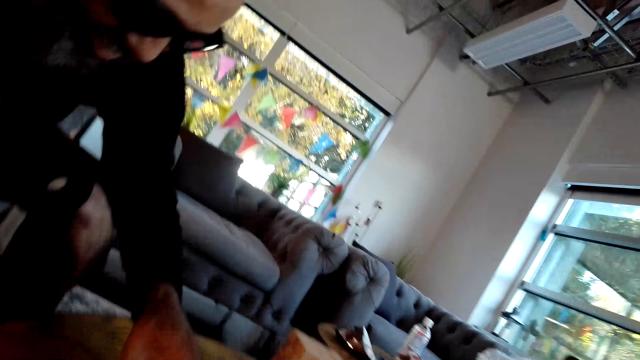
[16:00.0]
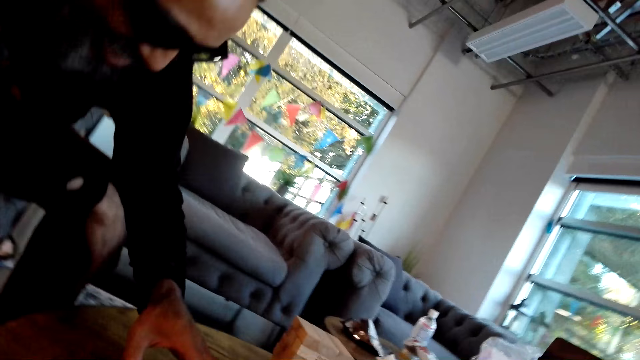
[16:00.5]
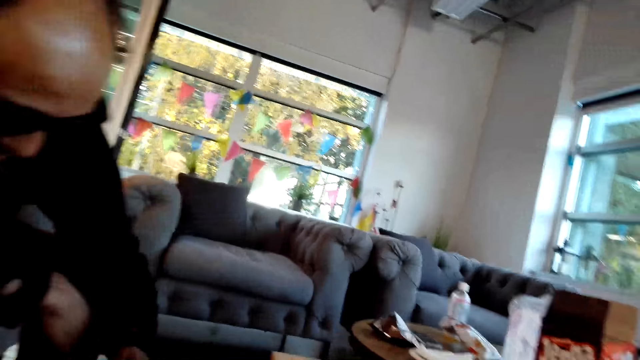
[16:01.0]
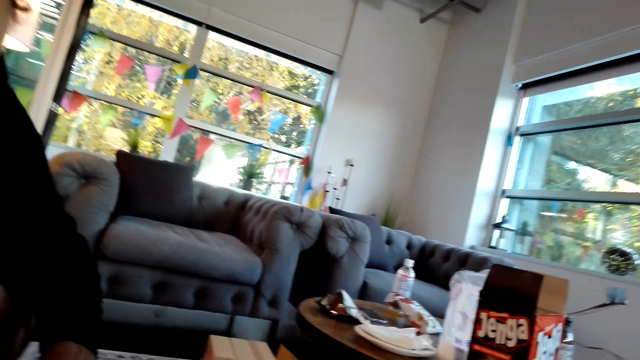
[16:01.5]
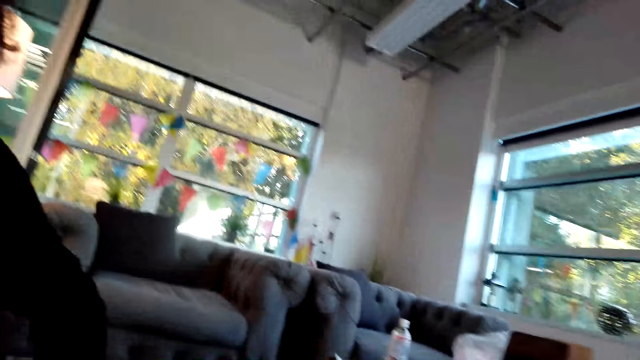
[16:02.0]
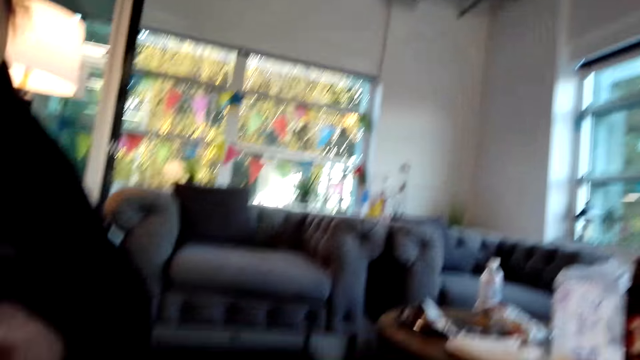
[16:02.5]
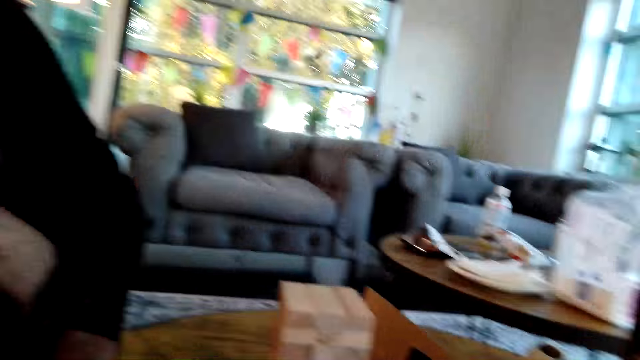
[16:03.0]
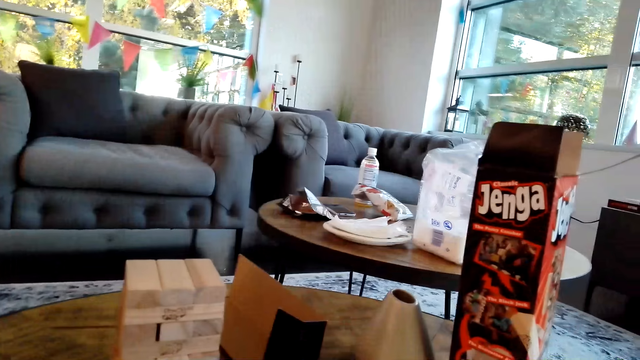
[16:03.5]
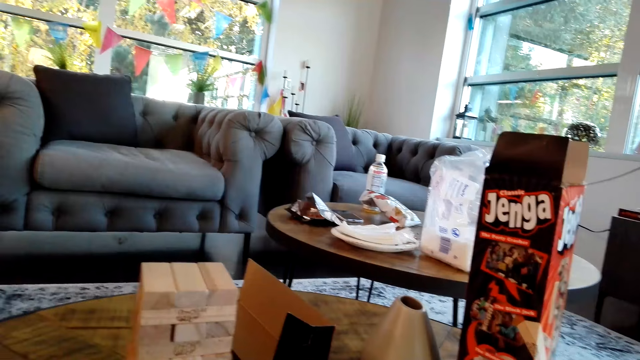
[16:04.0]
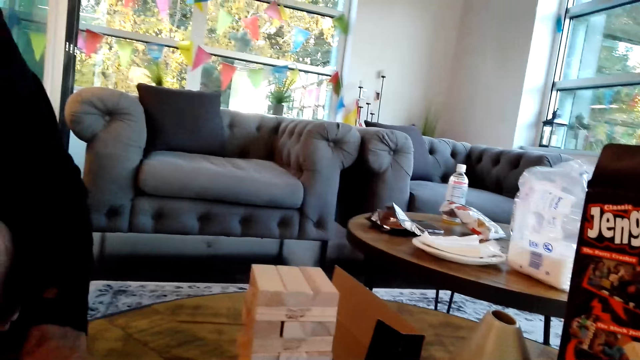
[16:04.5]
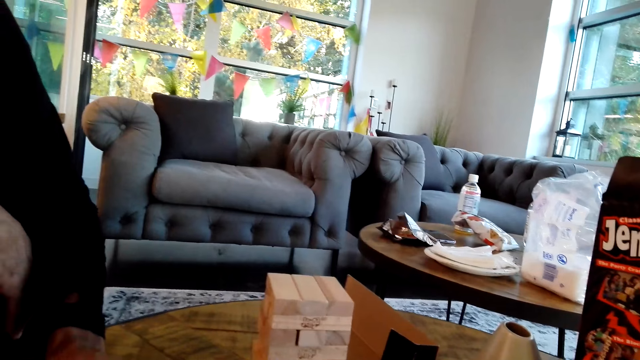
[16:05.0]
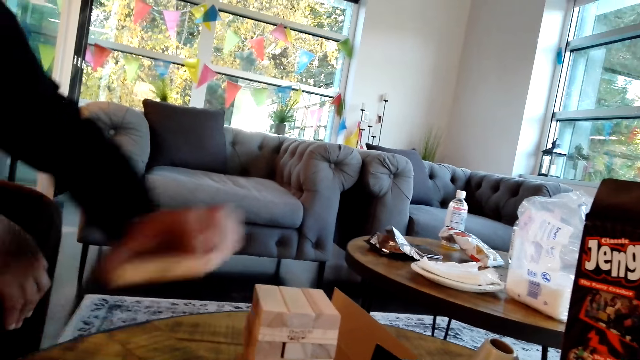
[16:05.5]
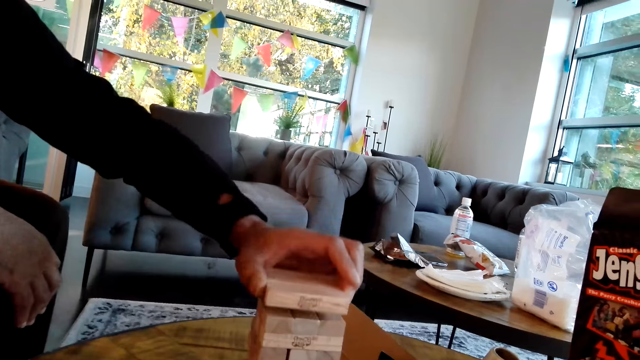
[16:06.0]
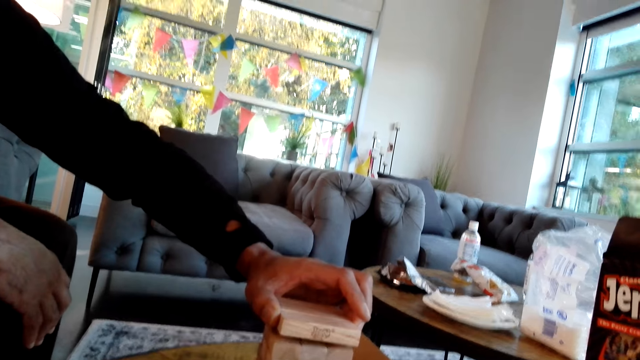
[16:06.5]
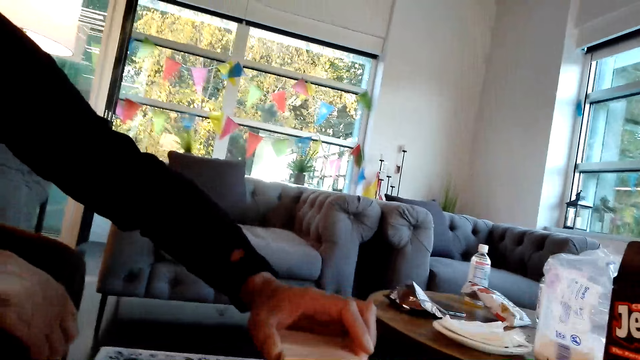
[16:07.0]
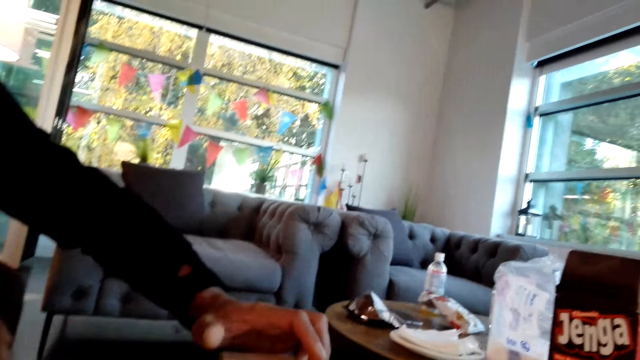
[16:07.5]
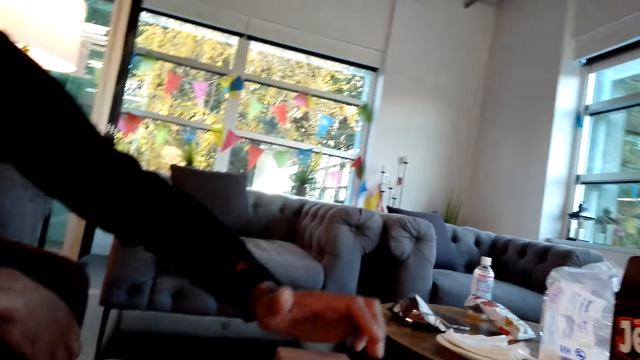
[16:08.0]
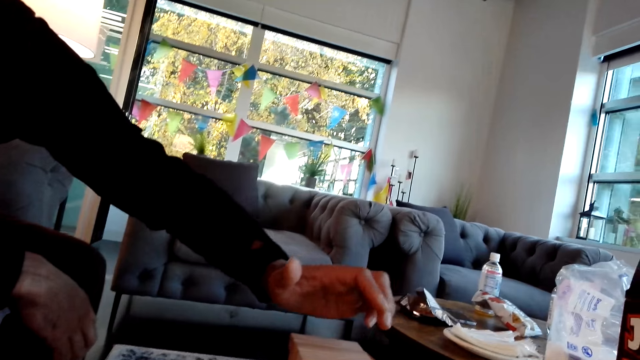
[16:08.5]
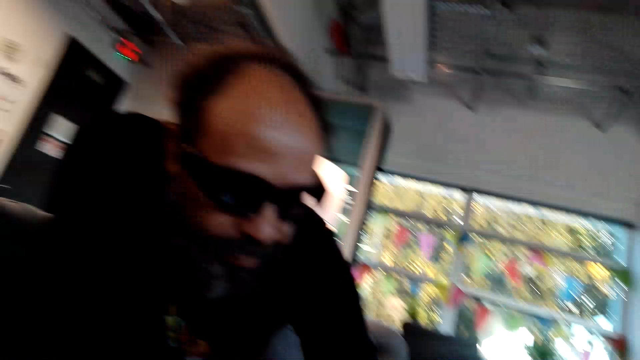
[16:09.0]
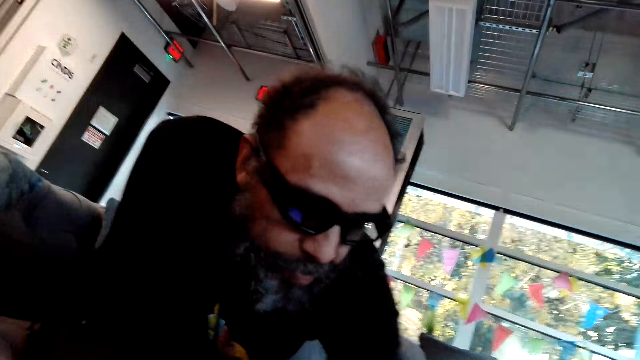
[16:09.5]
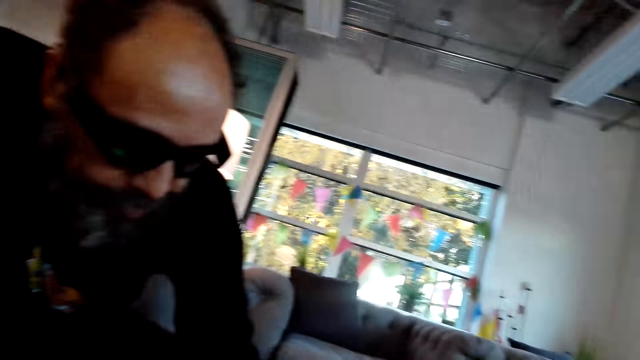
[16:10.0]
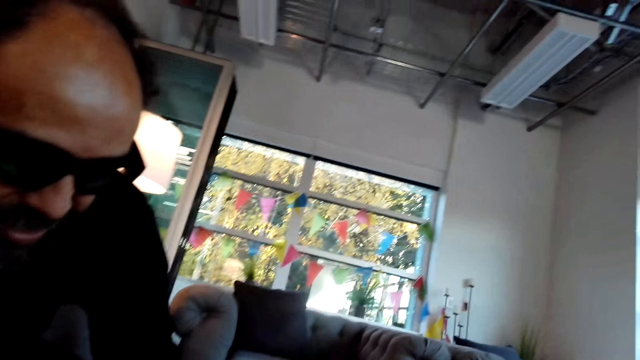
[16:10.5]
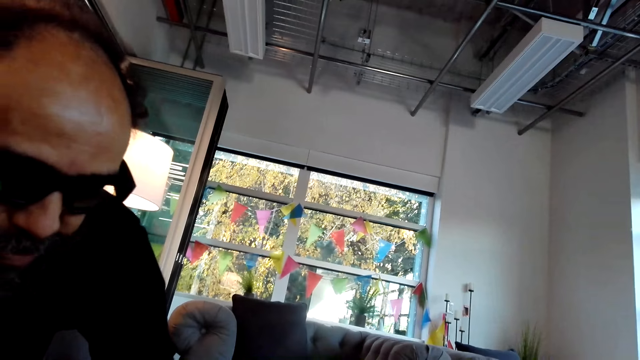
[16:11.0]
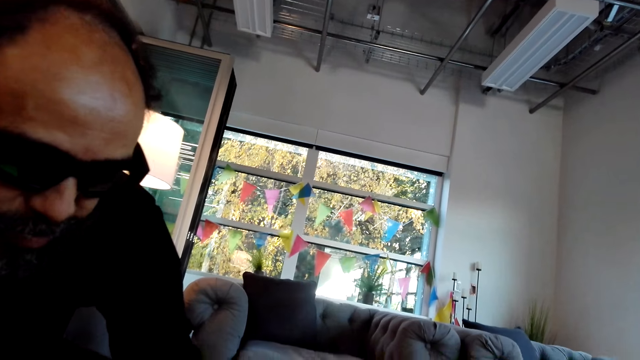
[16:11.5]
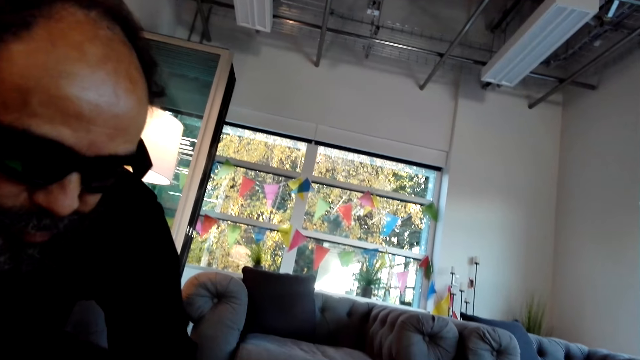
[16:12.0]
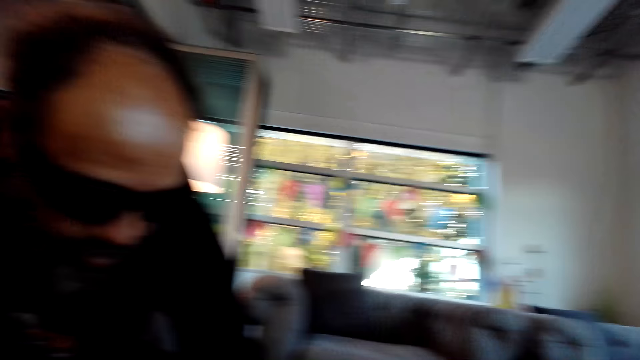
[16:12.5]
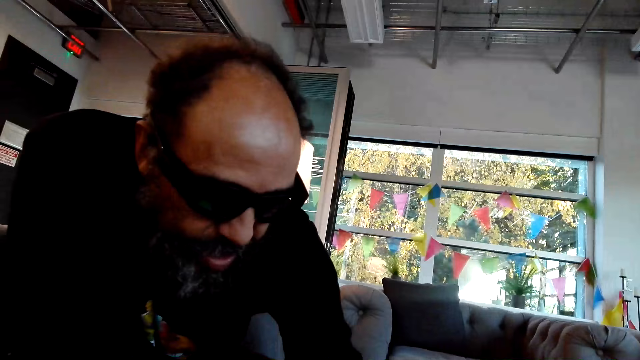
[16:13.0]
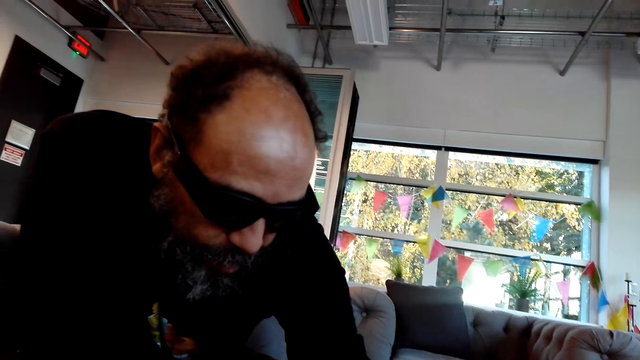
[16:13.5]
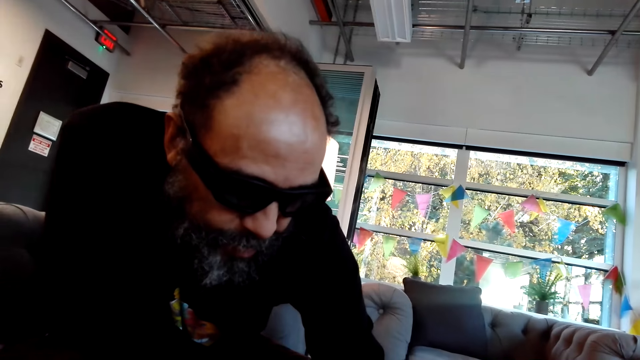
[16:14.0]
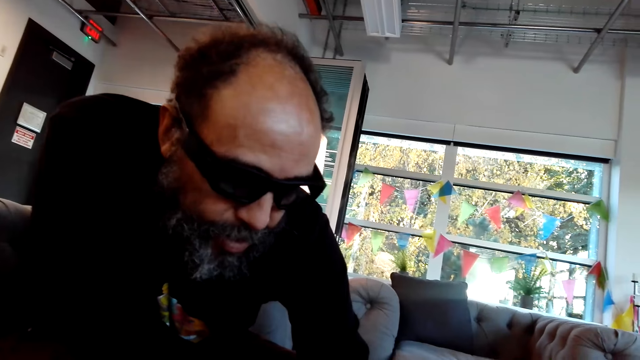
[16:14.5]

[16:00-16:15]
A man picks pieces of jenga on the table. The man puts the pieces of jenga on top of others. The man picks the pieces of jenga on the table. The camera wearer looks at the man.

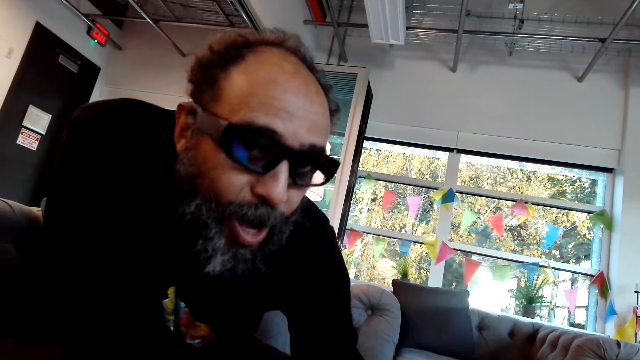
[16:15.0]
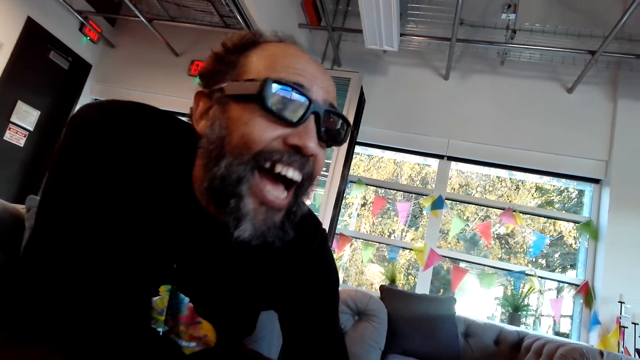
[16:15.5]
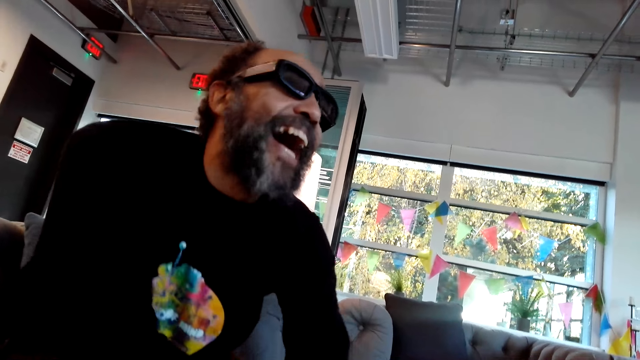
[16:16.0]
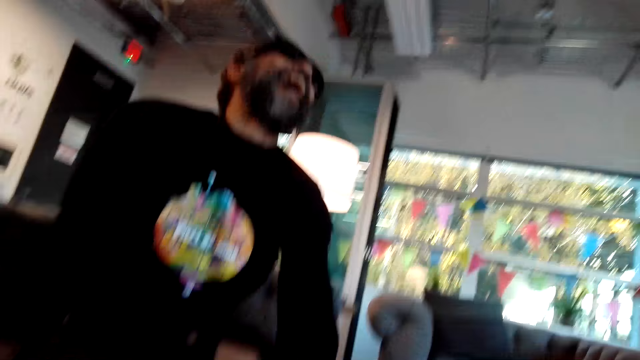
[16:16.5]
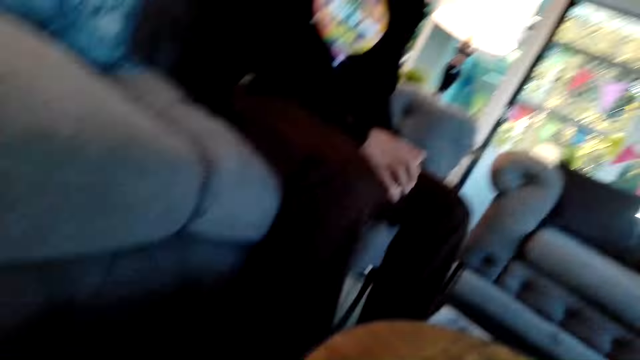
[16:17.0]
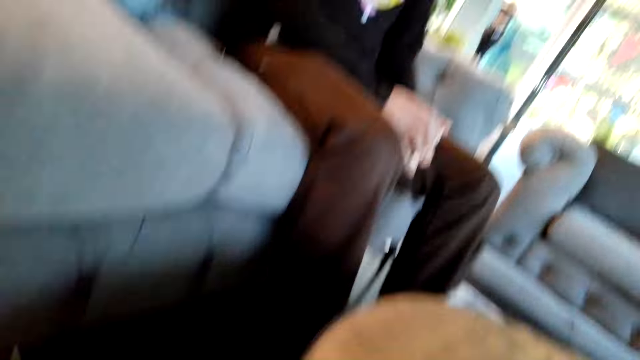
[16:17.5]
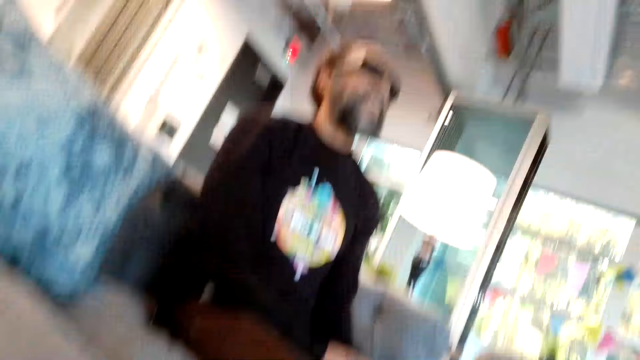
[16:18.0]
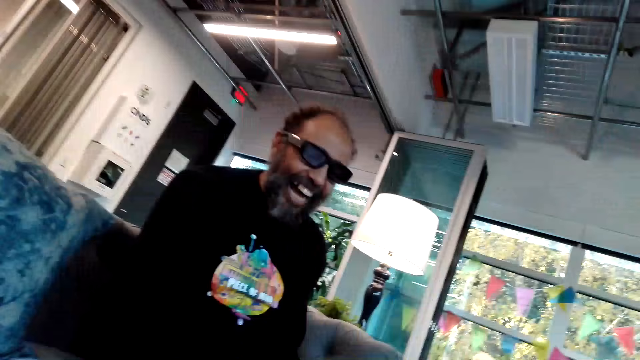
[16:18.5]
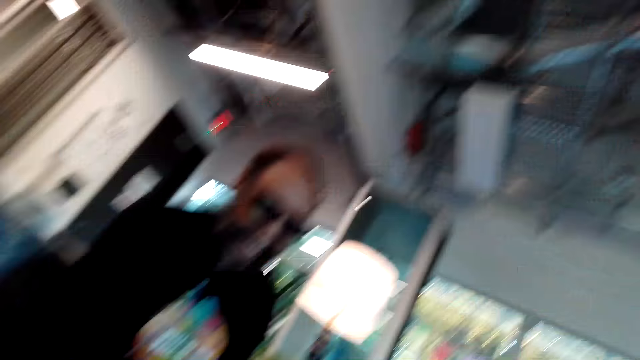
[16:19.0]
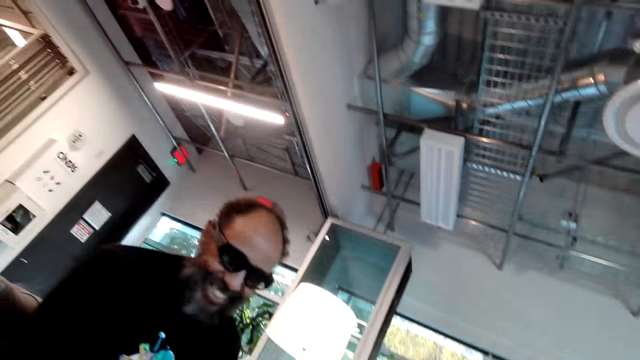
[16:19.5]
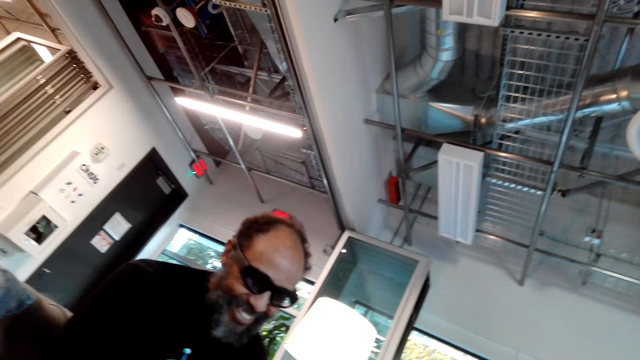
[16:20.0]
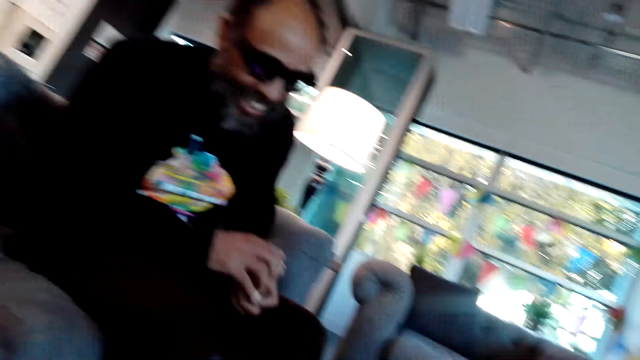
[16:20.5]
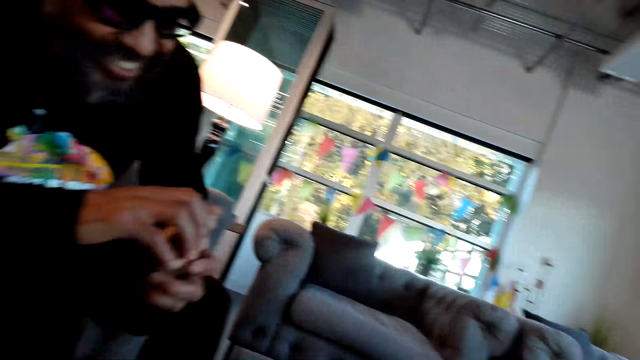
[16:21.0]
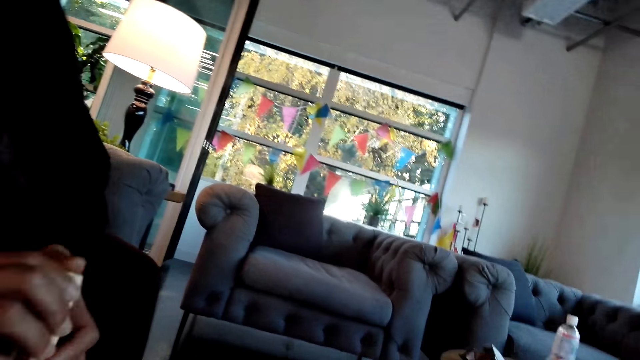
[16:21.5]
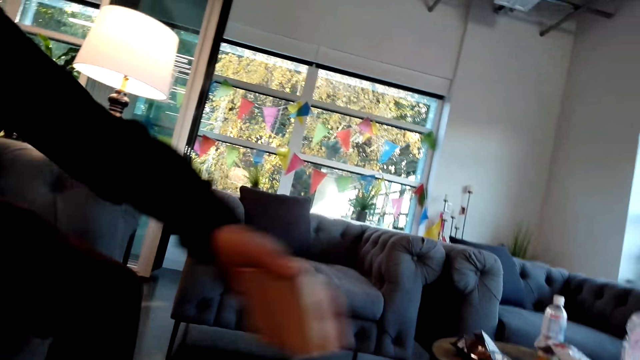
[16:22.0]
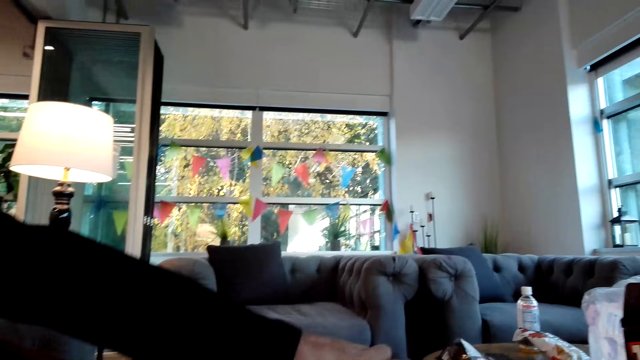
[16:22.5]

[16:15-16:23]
A man moves around. The man holds wooden blocks with hands. The man moves a hand.
